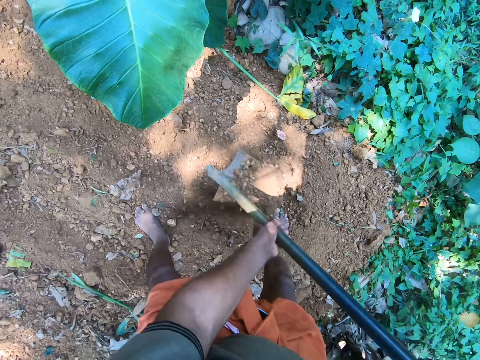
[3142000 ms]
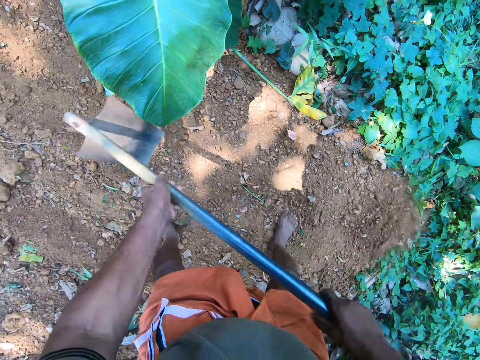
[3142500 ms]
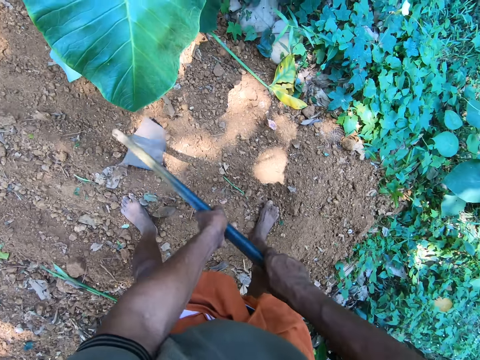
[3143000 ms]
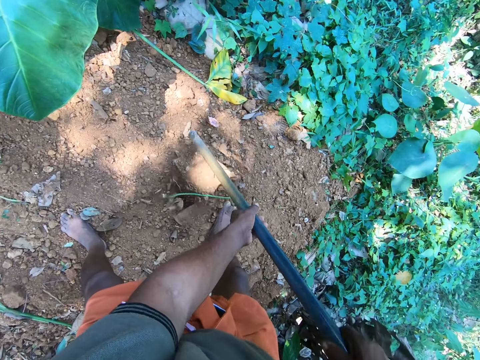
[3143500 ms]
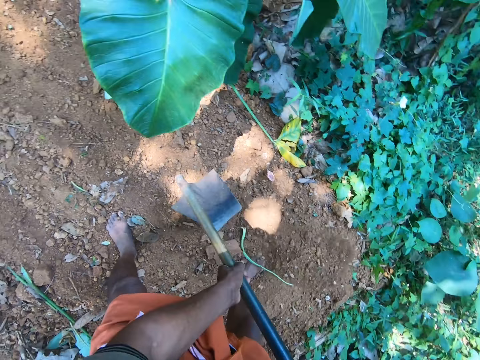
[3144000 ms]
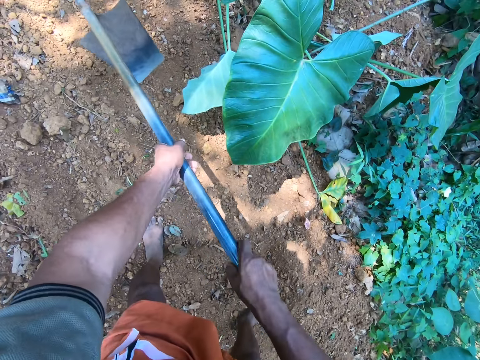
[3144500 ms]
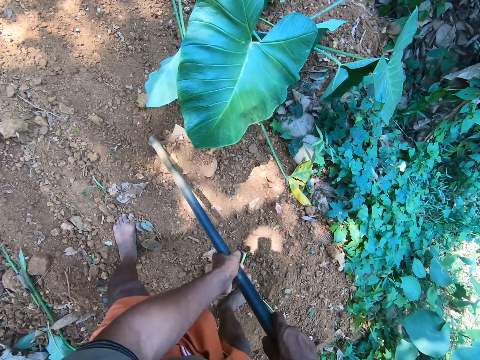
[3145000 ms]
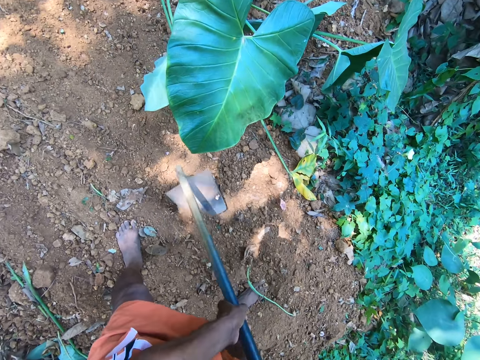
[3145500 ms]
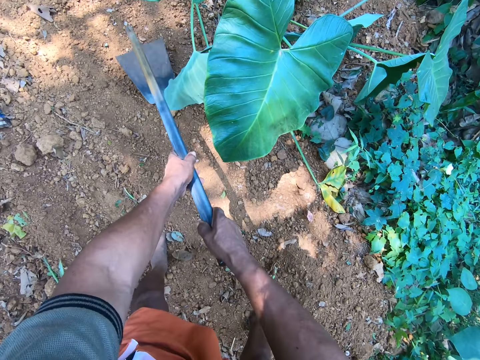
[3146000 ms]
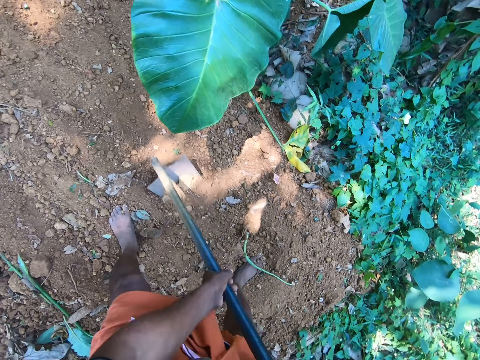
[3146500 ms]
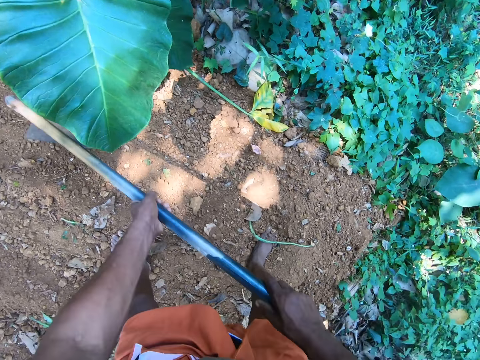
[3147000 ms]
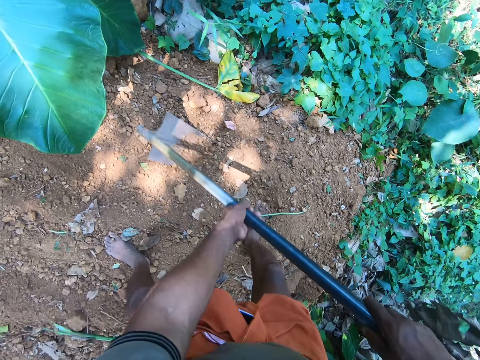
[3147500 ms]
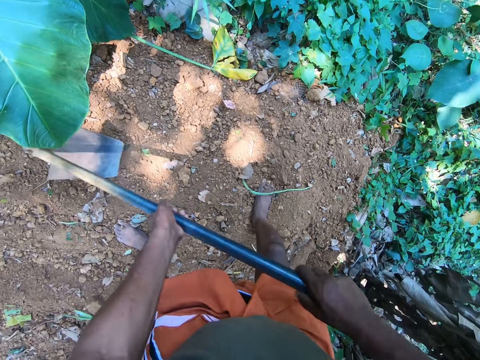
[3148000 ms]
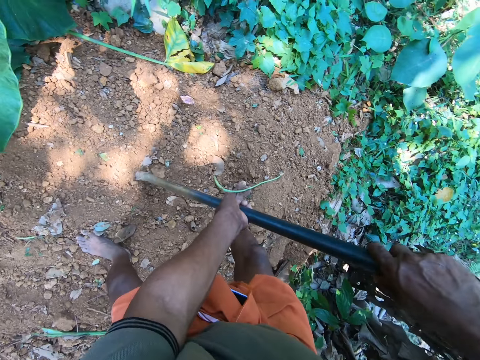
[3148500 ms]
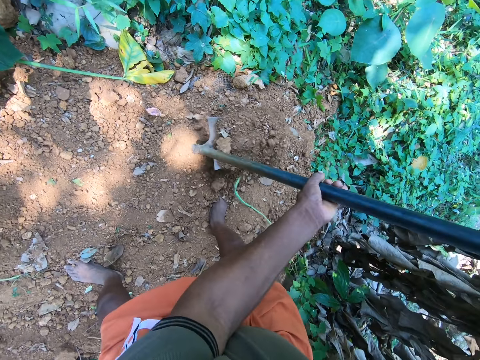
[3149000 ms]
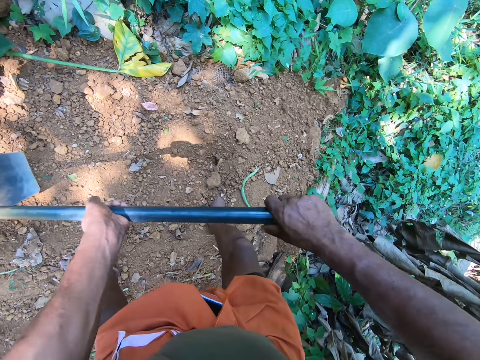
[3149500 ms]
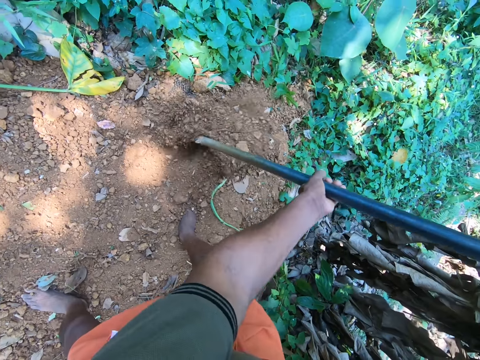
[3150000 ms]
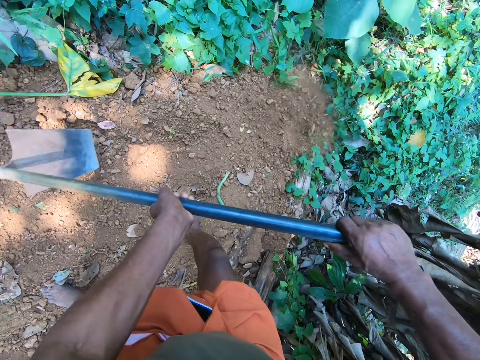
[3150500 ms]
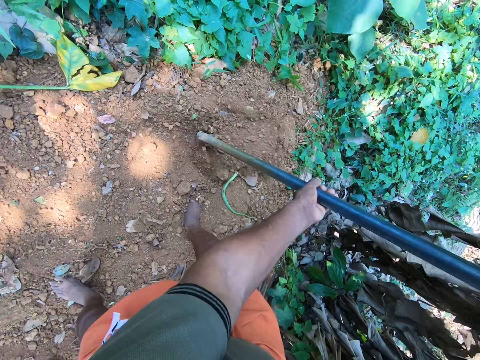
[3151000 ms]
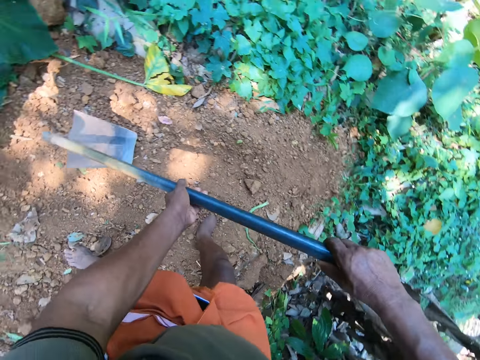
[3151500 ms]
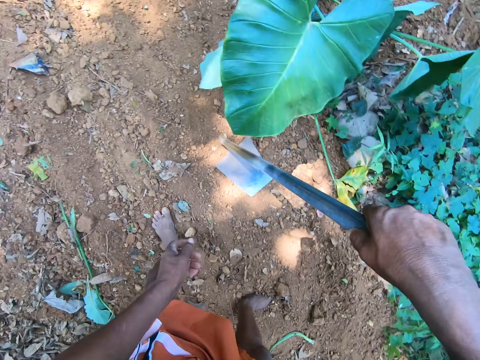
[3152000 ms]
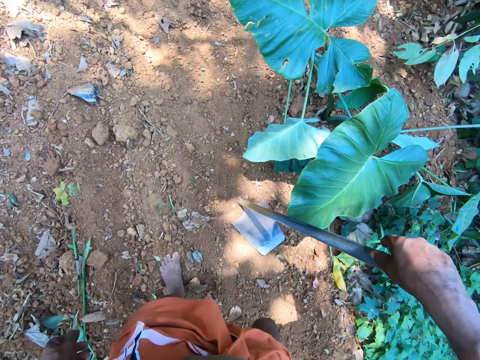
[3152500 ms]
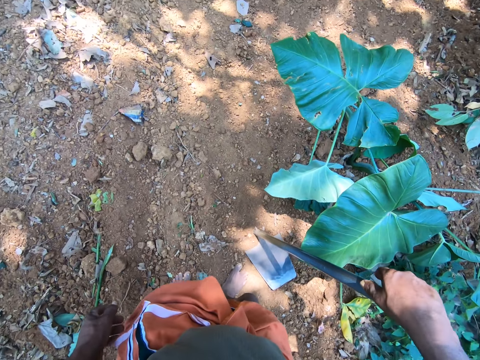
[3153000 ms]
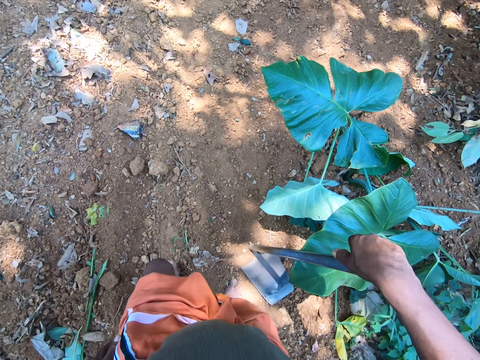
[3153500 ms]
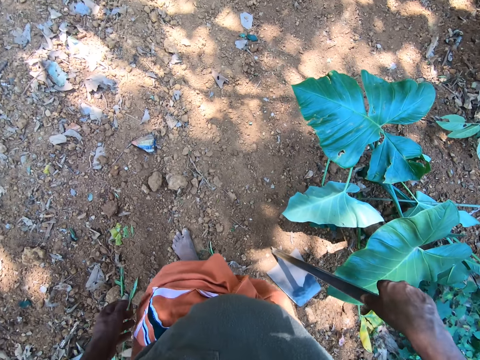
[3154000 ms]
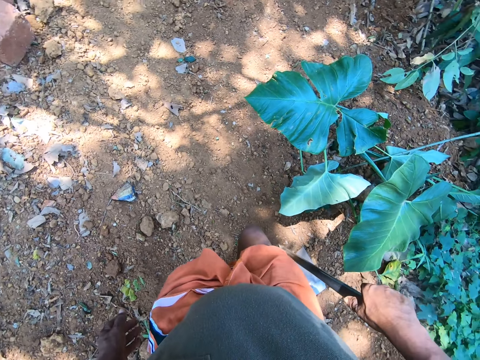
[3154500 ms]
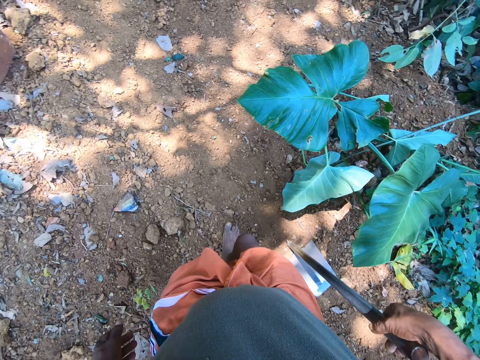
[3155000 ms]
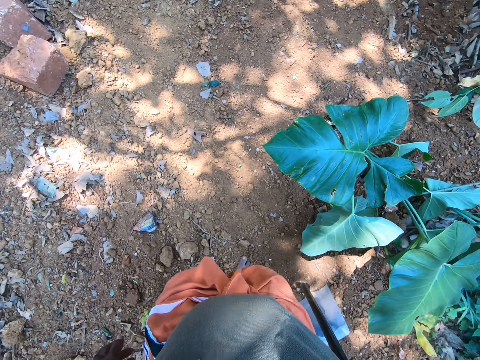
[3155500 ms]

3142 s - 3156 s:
The camera wearer slides the hoe through the soil. He lifts the hoe. He digs the soil. He slides the hoe through the soil. He lifts the hoe. He digs the soil. He slides the hoe through the soil. He lifts the hoe. He digs the soil. He slides the hoe through the soil. He lifts the hoe. He digs the soil. He moves the hoe slightly. He carries soil with the hoe. He pours soil with the hoe. He digs the soil. He pours soil with the hoe. He digs the soil. He pours soil with the hoe. He holds the hoe with his right hand. He walks slightly.

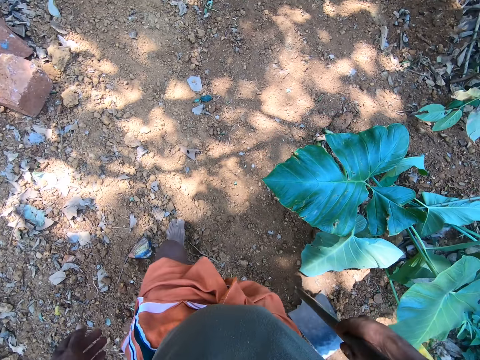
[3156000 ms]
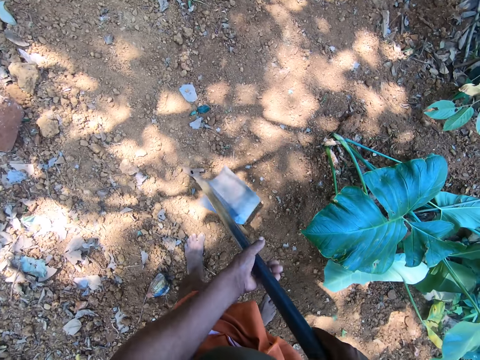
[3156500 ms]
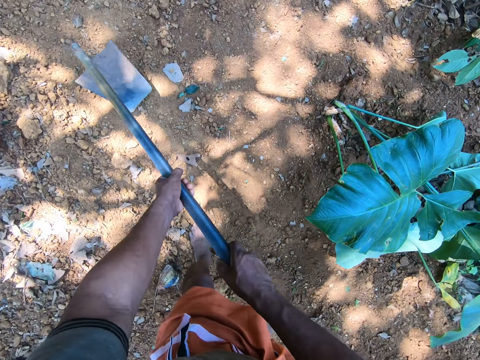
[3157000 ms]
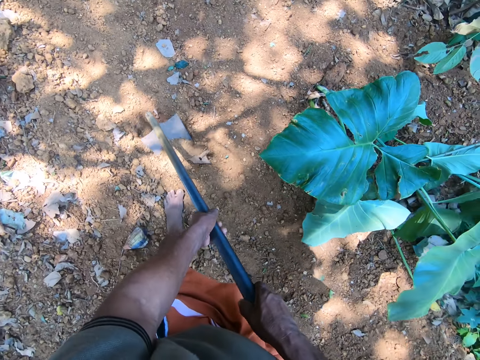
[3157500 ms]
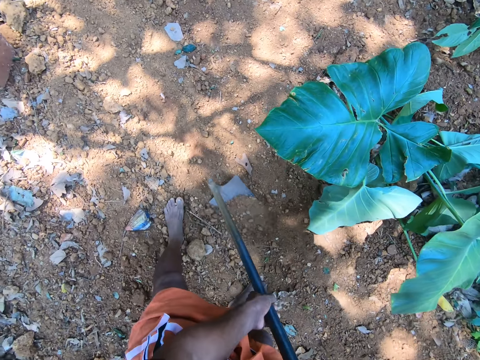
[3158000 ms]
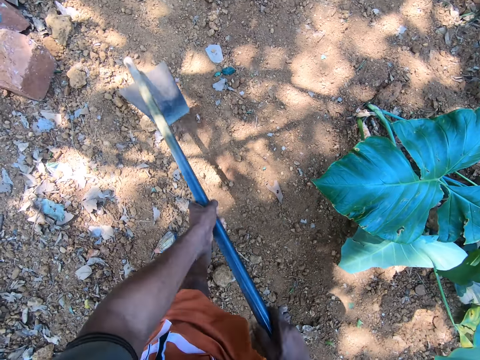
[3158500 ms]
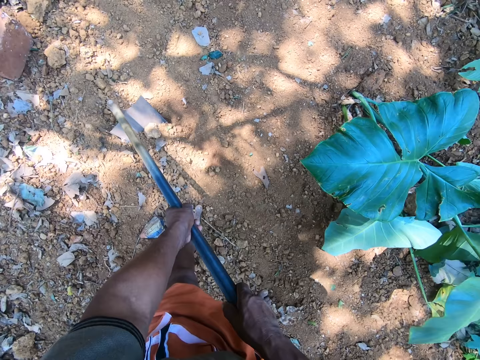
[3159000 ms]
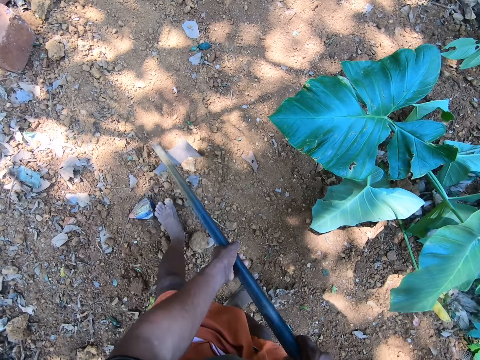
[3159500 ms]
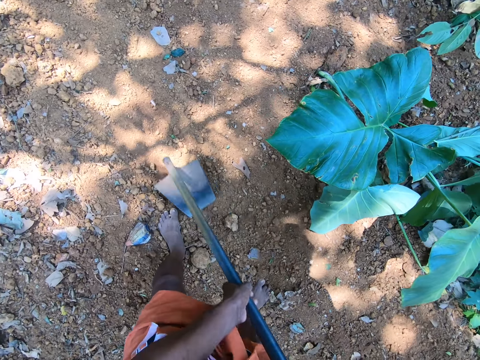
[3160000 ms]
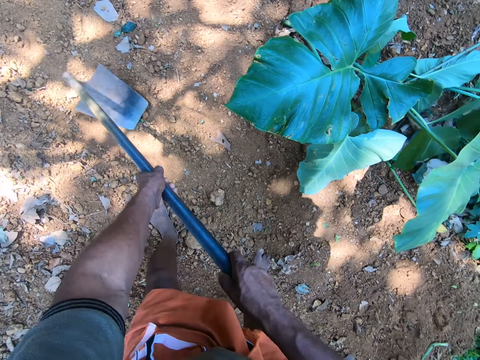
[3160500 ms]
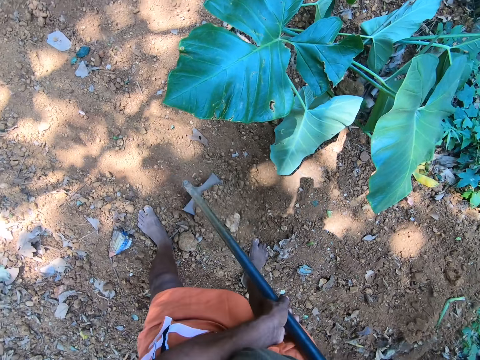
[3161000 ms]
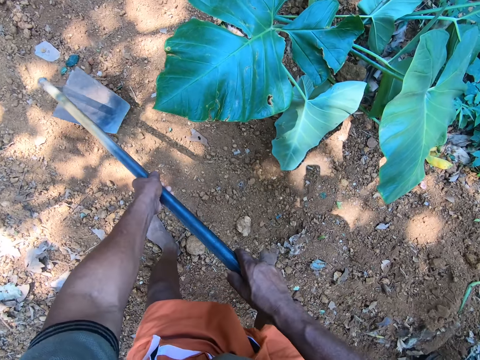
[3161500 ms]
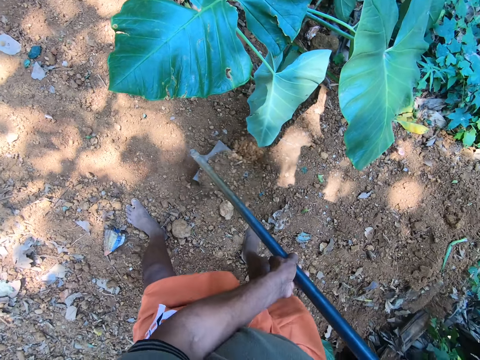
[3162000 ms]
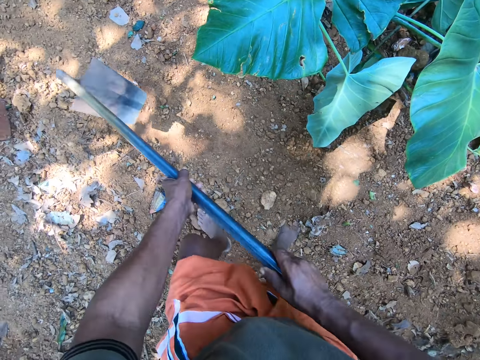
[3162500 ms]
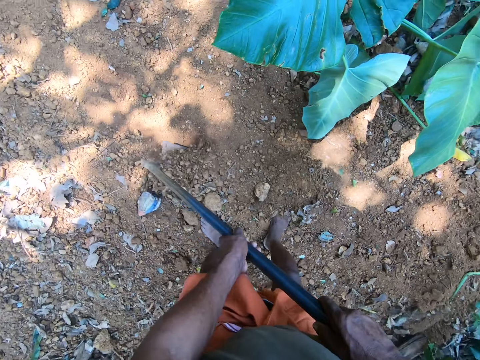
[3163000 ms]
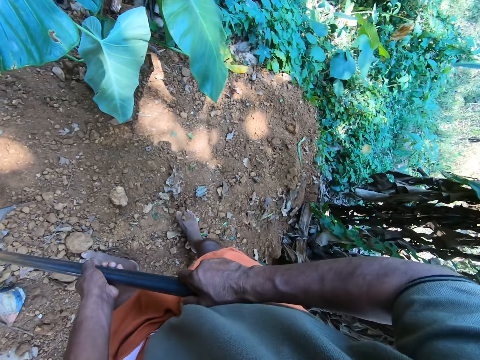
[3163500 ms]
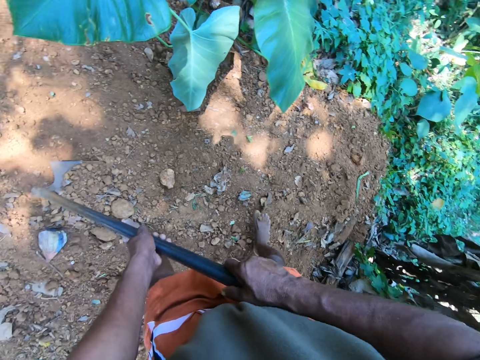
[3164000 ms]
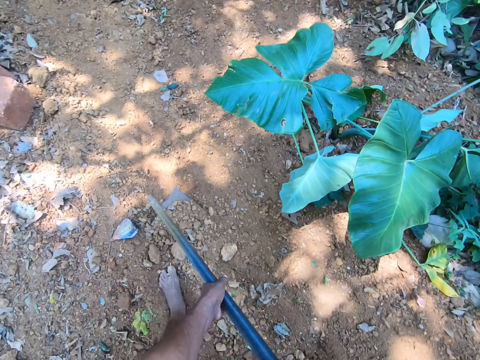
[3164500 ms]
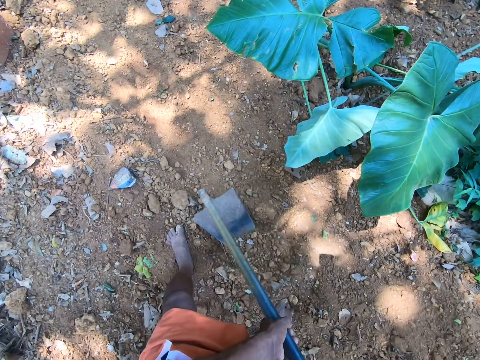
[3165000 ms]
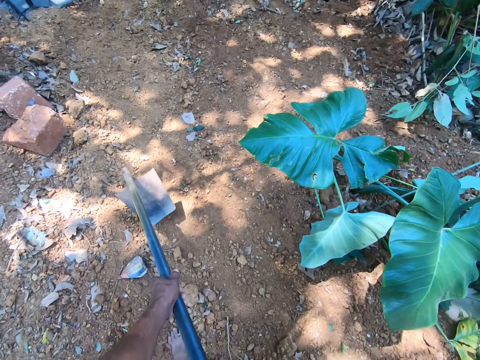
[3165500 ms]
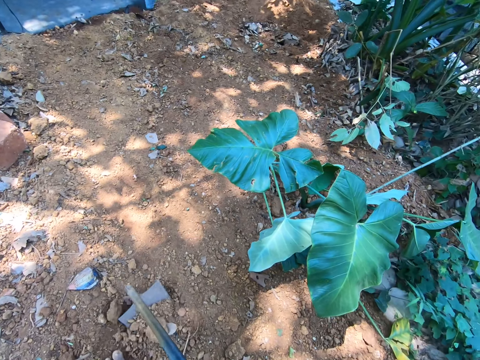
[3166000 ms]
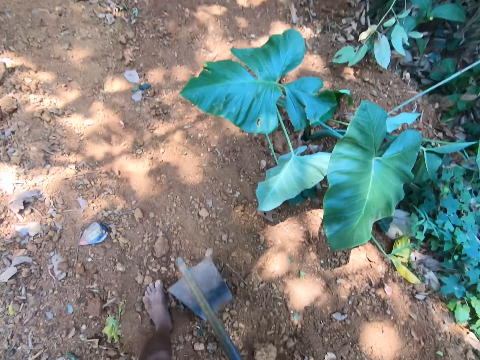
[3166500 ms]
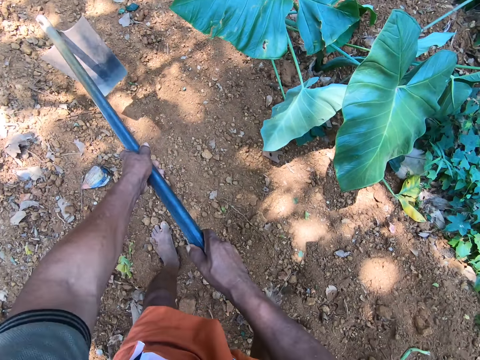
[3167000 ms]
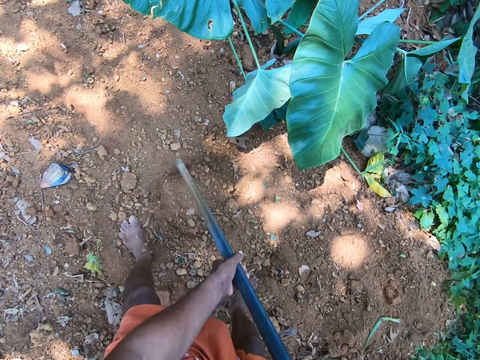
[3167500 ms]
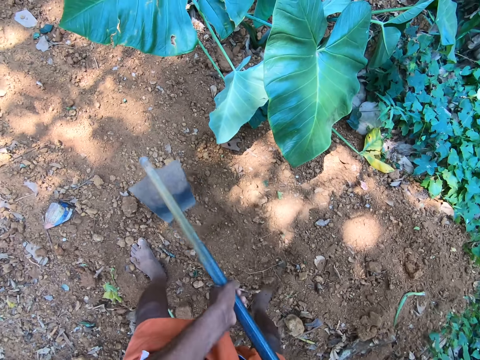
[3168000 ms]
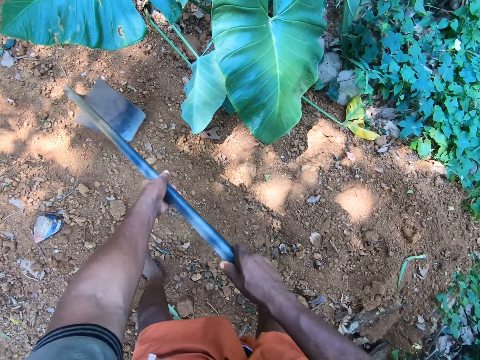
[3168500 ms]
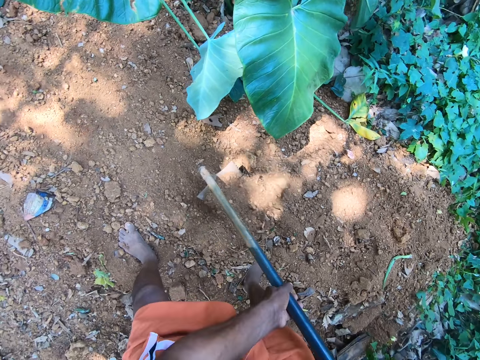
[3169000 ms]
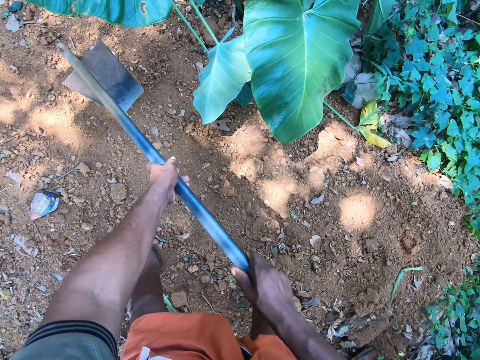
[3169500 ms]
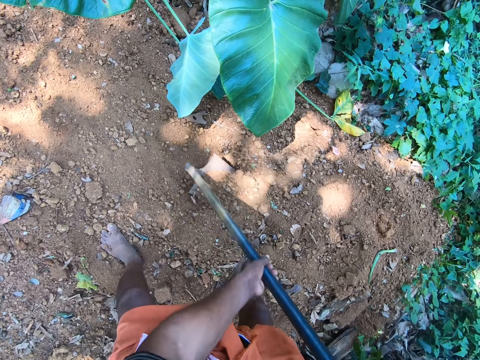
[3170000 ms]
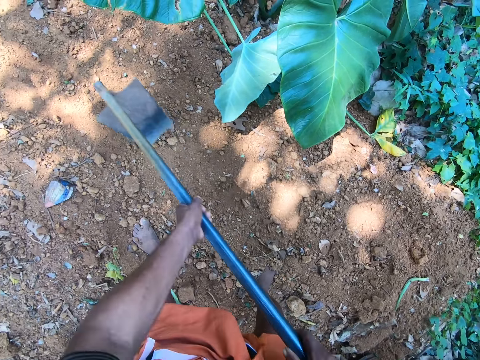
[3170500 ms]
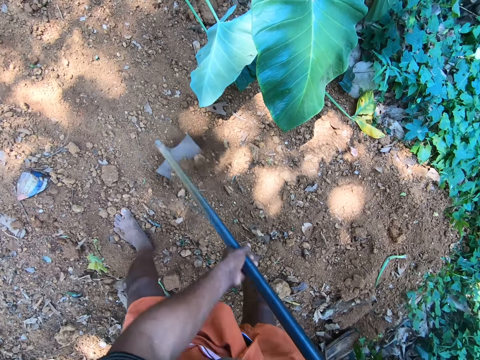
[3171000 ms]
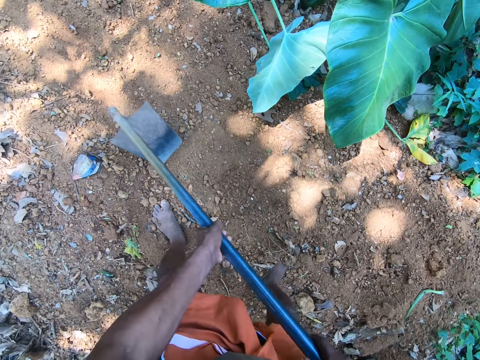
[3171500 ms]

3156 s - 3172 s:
The camera wearer moves sand into the bush with the hoe in his hands. He lifts the hoe, digs the soil and slides the hoe through the soil. He digs the soil and slides the hoe through the soil. He lifts the hoe, digs the soil and slides the hoe through the soil. He digs the soil, lifts the hoe and digs the soil. He holds the hoe and pours soil with the hoe. He digs the ground with the hoe in his hands. He slides the hoe through the soil. He lifts the hoe, digs the soil and slides the hoe through the soil. He lifts the hoe, digs the soil and slides the hoe through the soil. He lifts the hoe, digs the soil and slides the hoe through the soil. He lifts the hoe, digs the soil and slides the hoe through the soil.
